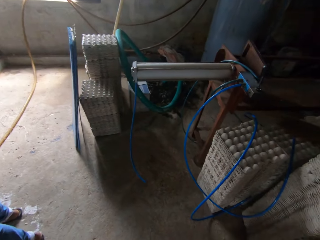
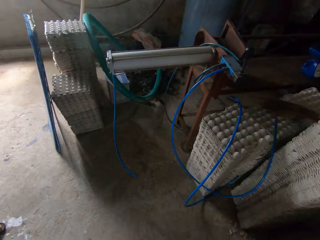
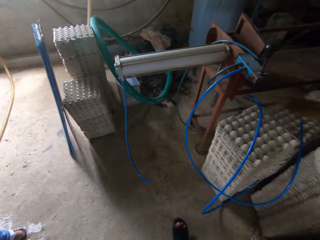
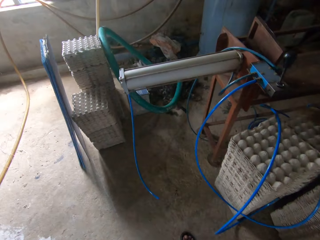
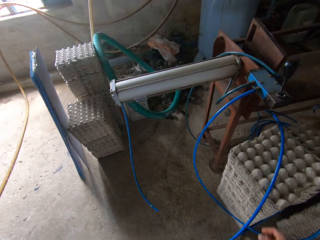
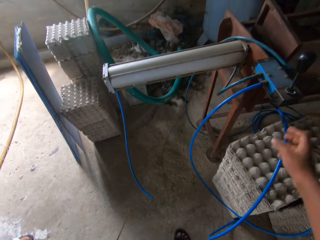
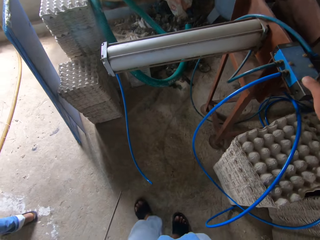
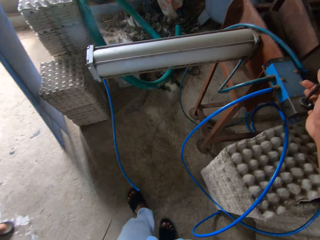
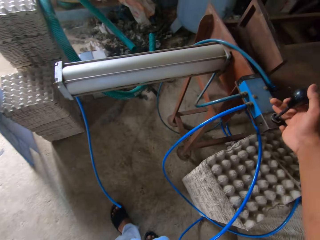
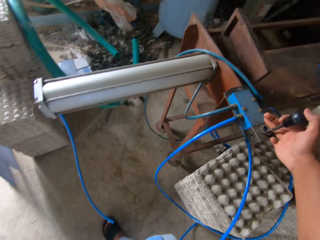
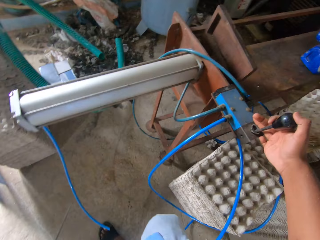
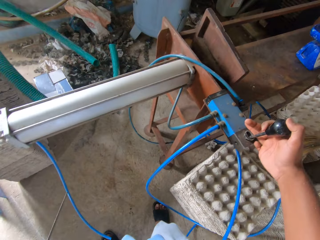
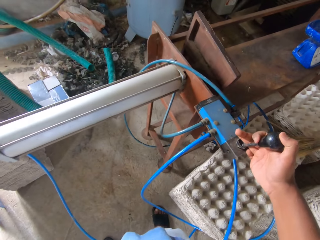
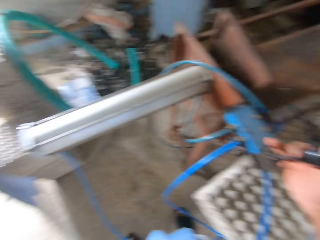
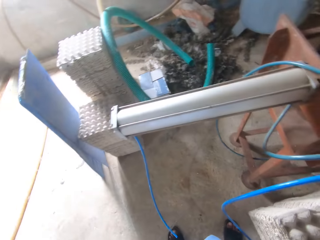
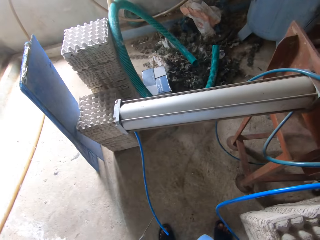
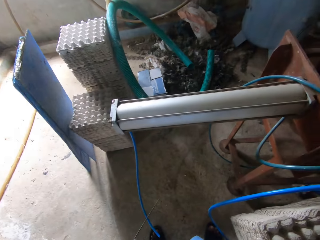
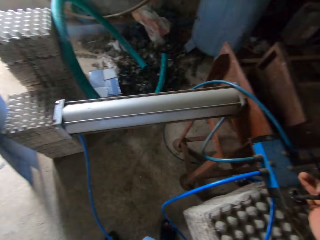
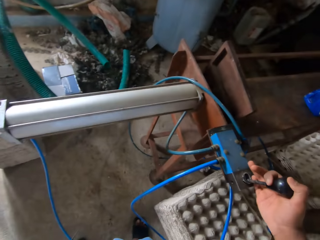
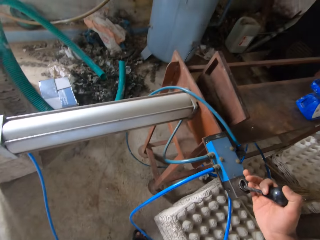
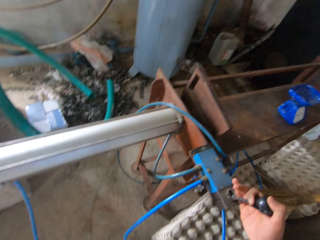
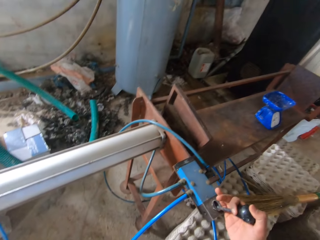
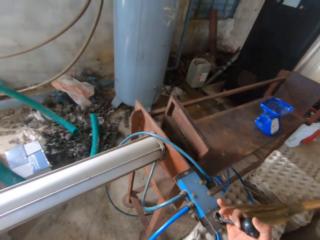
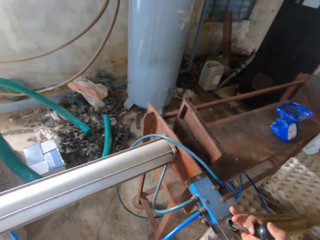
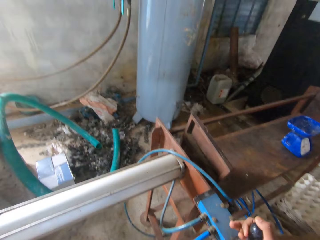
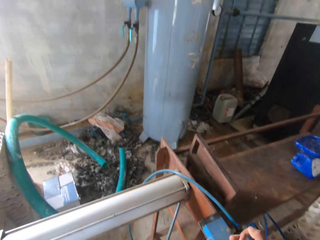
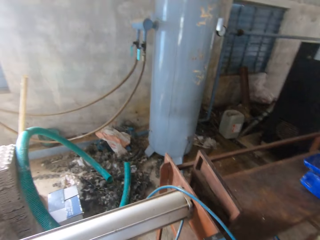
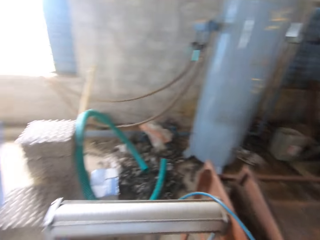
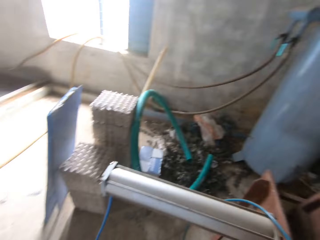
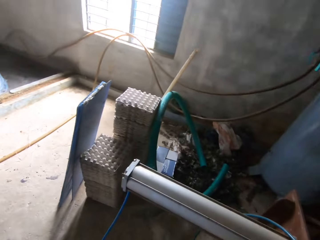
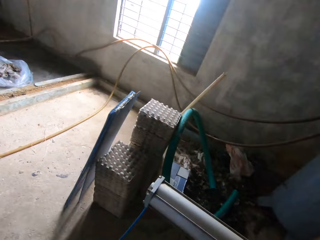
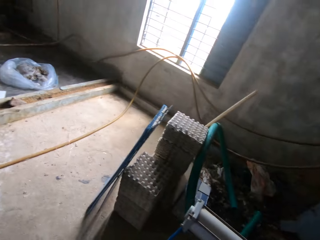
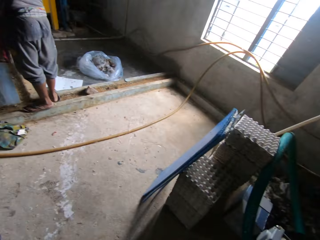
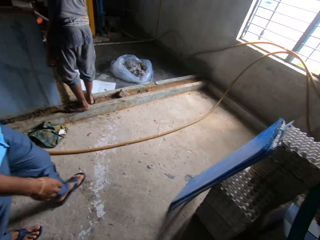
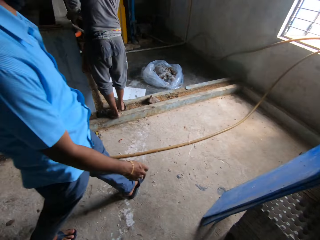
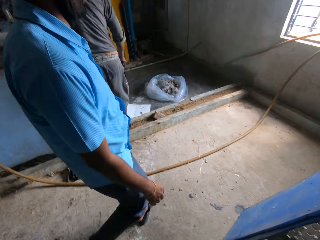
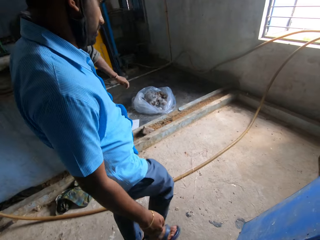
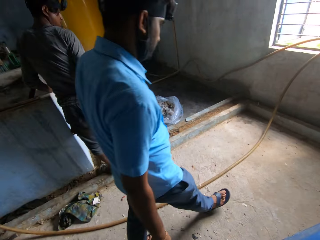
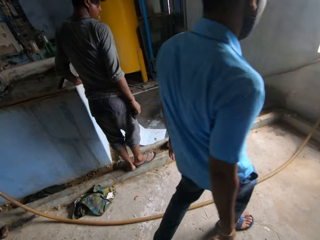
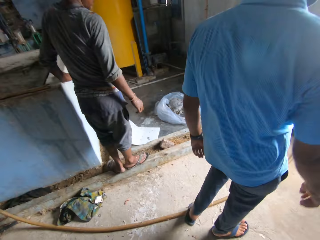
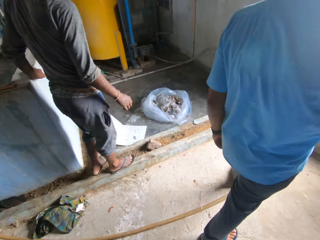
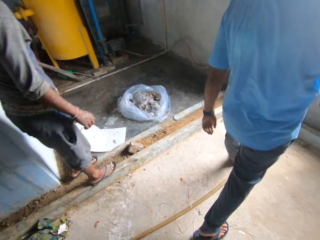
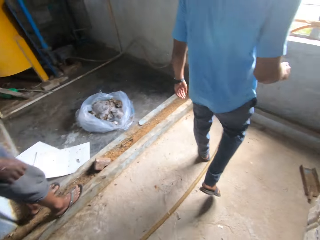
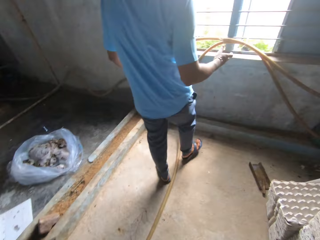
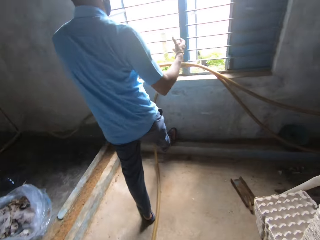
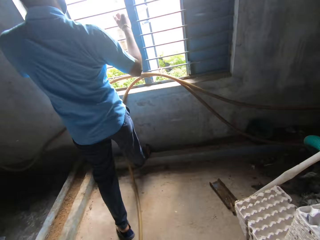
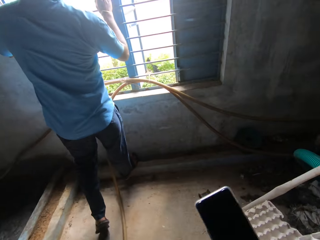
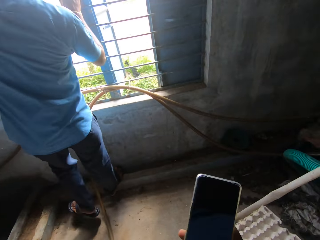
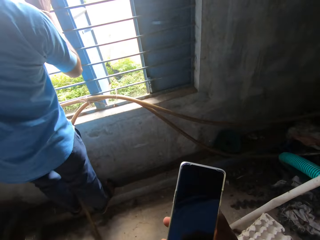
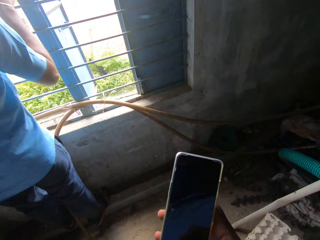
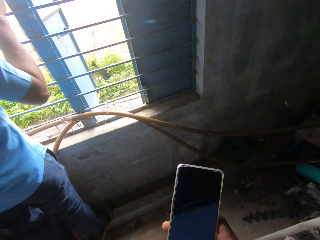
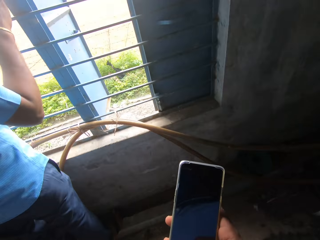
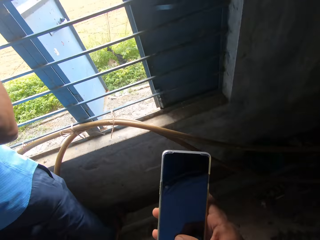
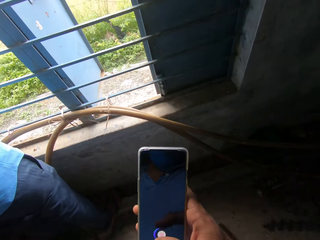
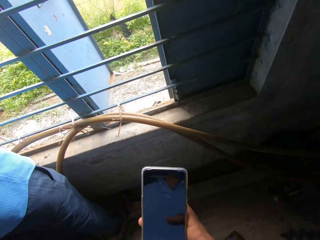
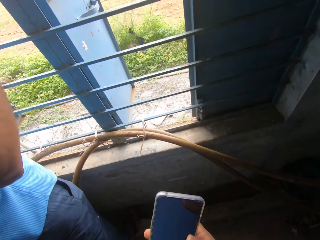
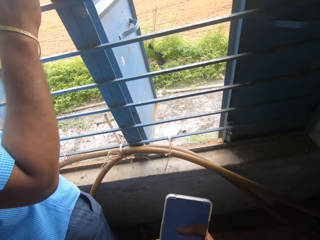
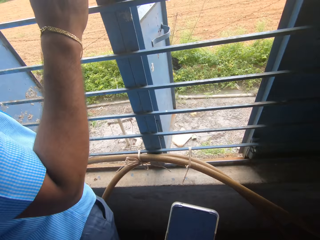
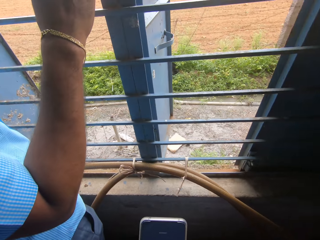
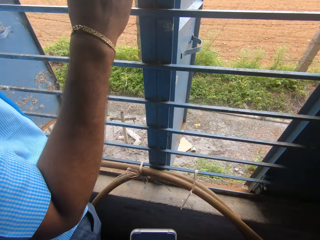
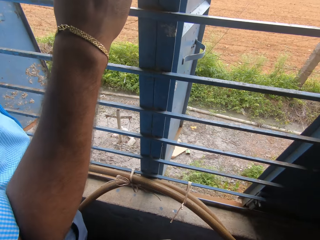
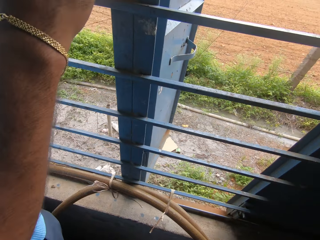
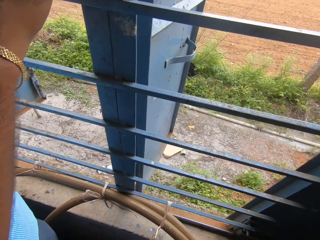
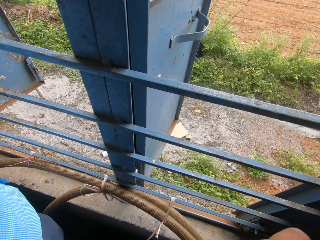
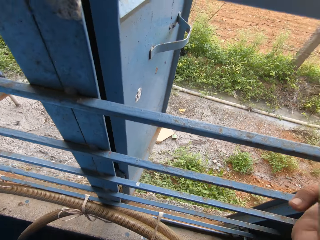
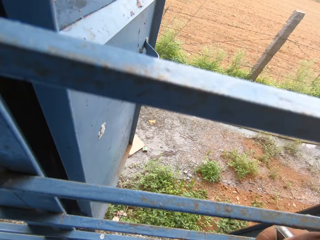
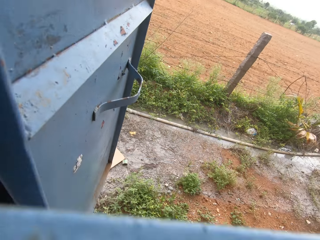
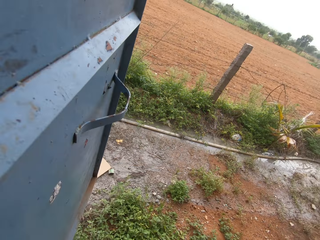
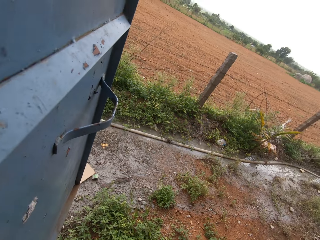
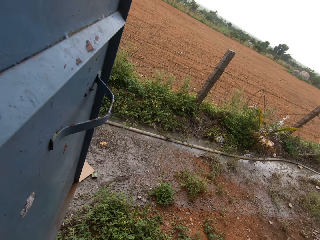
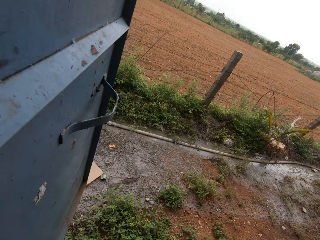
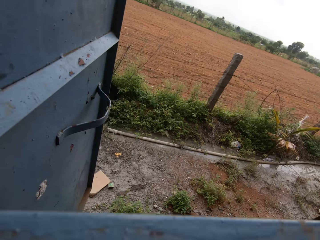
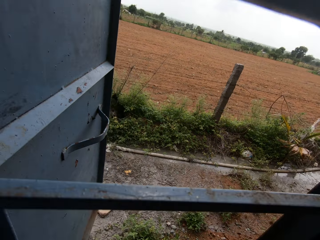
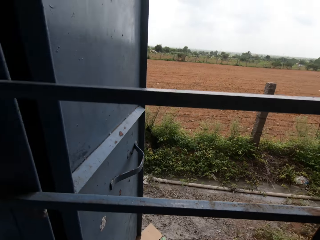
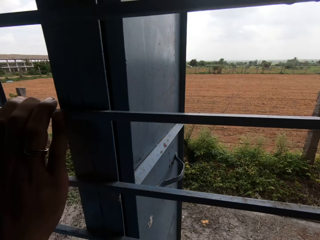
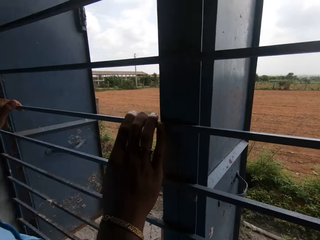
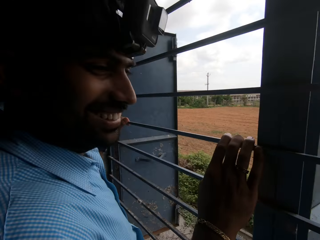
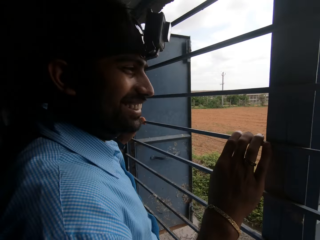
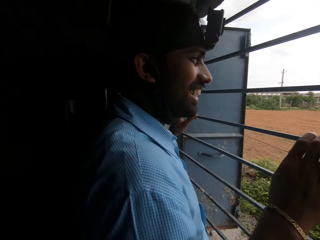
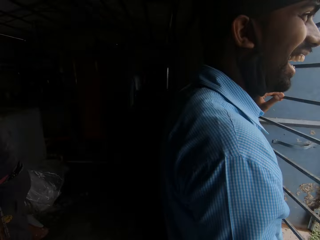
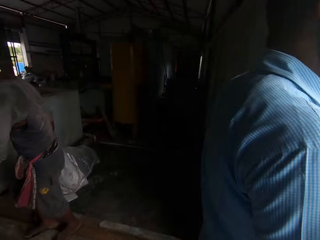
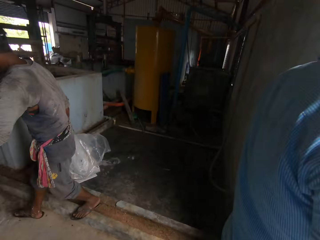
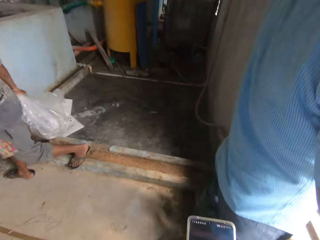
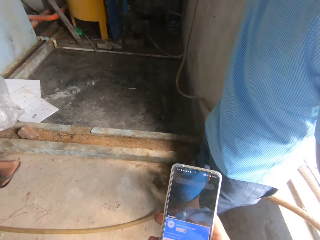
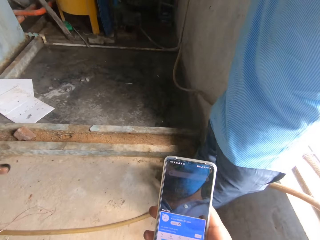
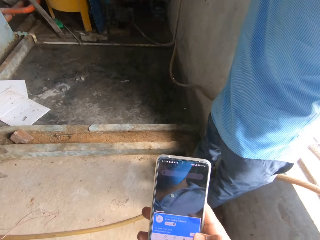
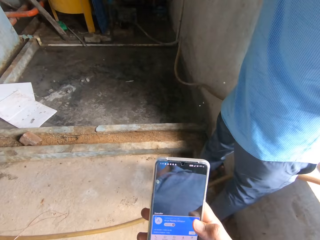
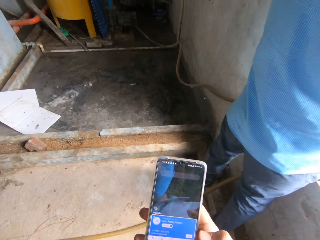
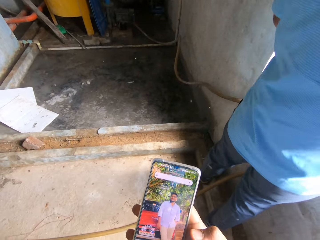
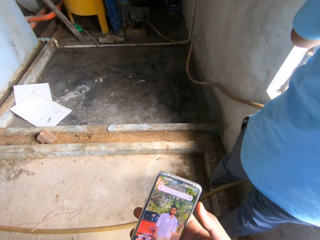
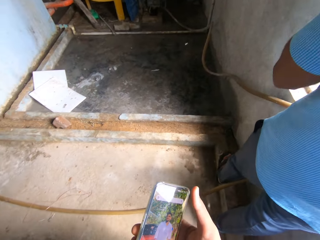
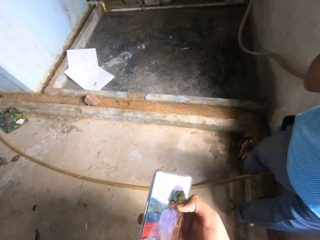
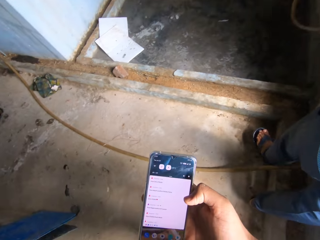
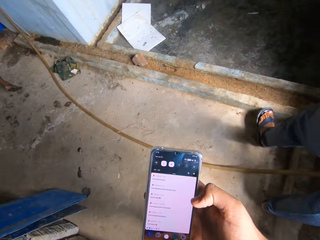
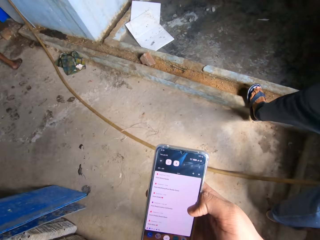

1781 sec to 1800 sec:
The camera wearer operates the machine. They hold something. They look around the room. They walk around the room. They operate the phone. They hold the phone. They walk around the room. They look outside the window. They look around the room. They scroll on the phone.
